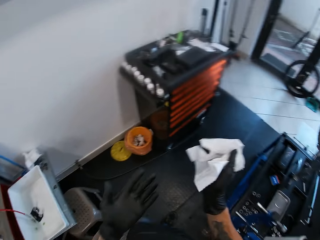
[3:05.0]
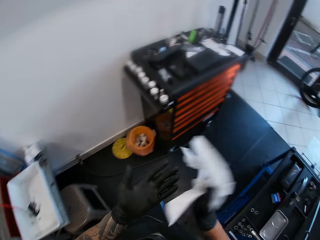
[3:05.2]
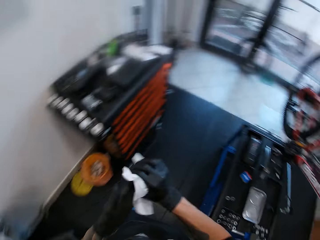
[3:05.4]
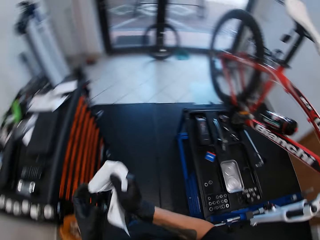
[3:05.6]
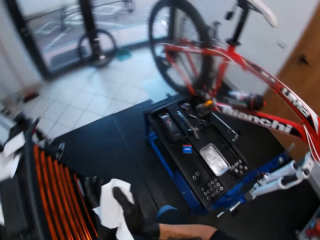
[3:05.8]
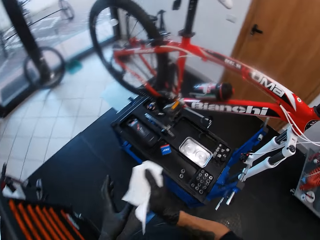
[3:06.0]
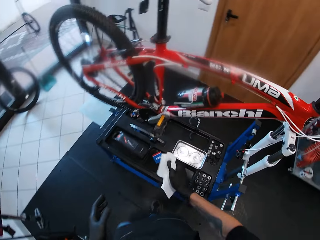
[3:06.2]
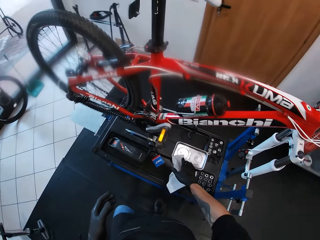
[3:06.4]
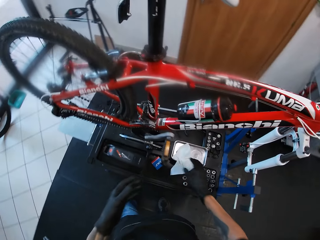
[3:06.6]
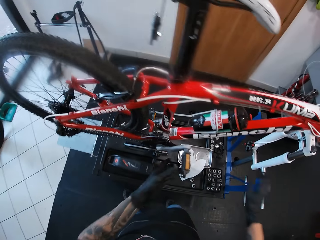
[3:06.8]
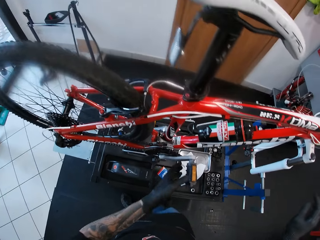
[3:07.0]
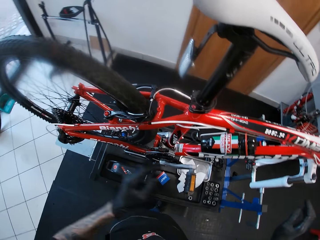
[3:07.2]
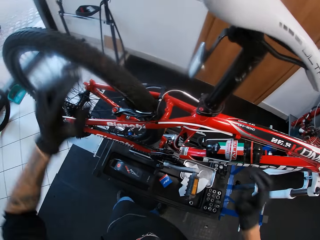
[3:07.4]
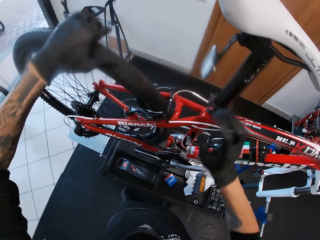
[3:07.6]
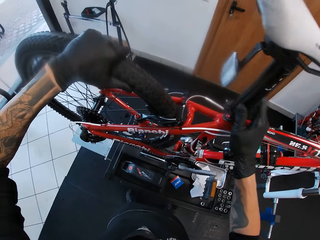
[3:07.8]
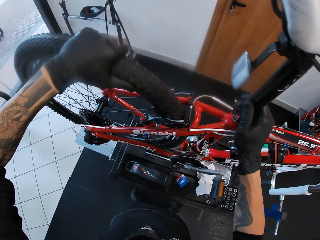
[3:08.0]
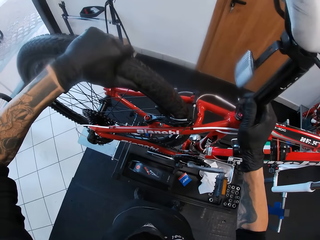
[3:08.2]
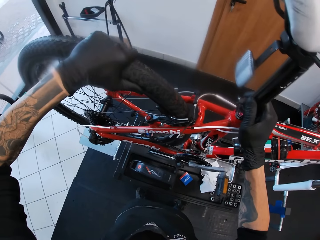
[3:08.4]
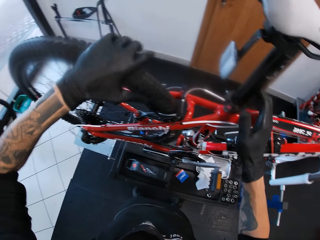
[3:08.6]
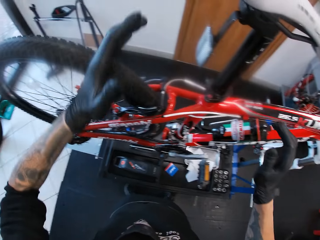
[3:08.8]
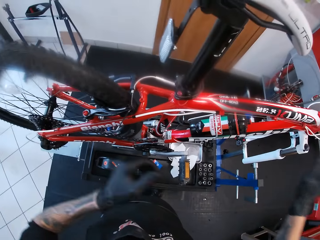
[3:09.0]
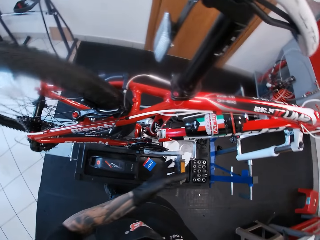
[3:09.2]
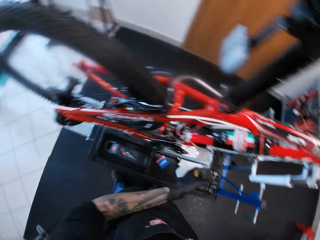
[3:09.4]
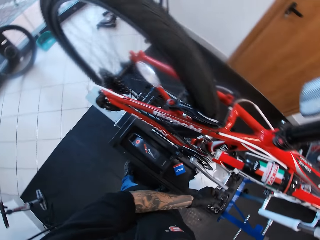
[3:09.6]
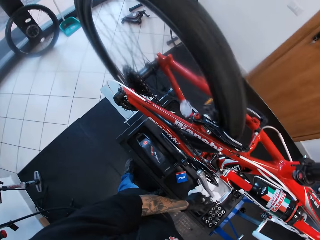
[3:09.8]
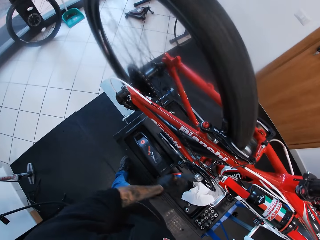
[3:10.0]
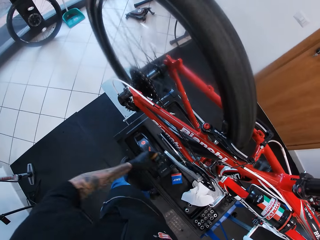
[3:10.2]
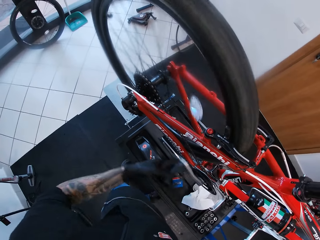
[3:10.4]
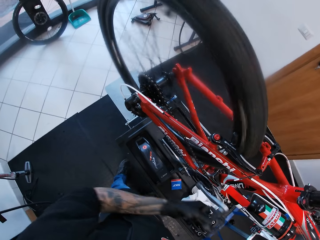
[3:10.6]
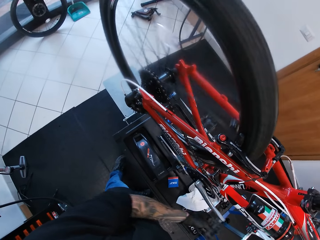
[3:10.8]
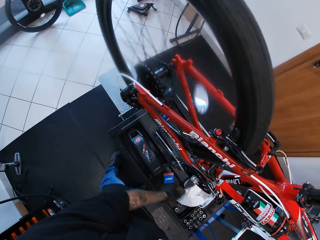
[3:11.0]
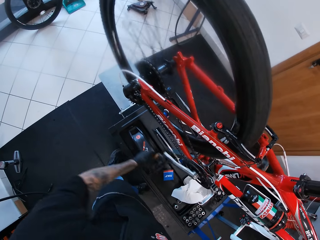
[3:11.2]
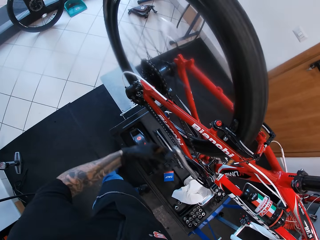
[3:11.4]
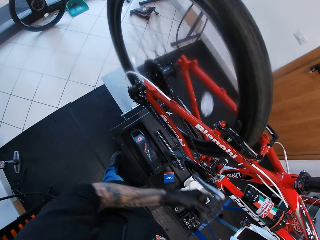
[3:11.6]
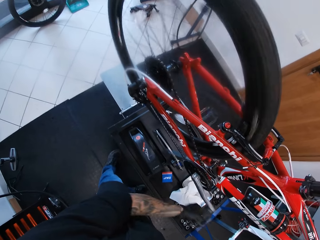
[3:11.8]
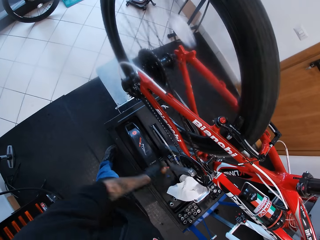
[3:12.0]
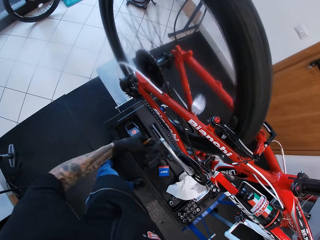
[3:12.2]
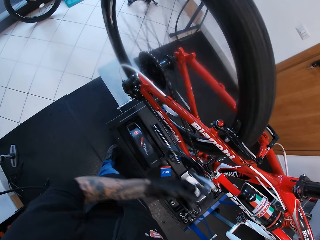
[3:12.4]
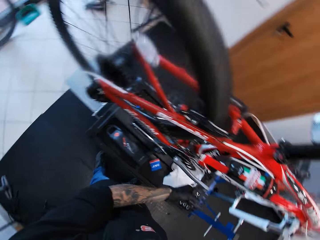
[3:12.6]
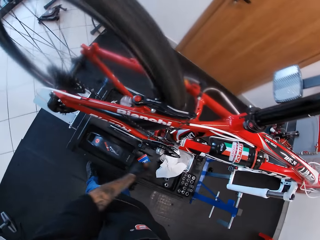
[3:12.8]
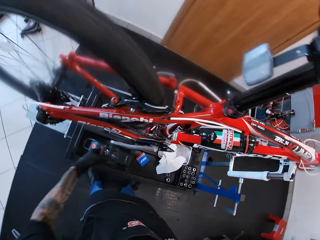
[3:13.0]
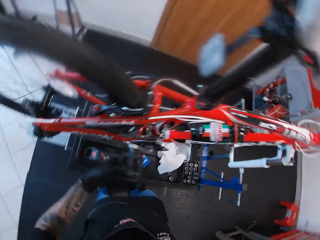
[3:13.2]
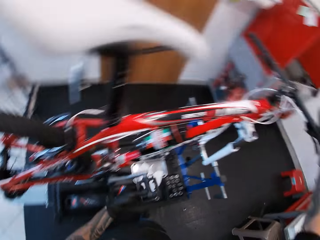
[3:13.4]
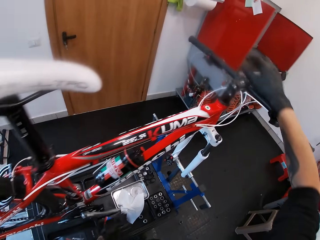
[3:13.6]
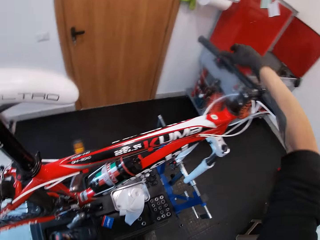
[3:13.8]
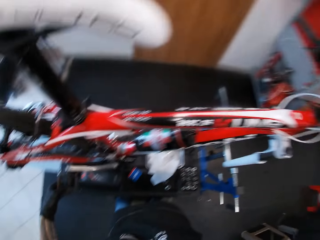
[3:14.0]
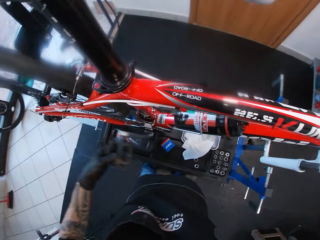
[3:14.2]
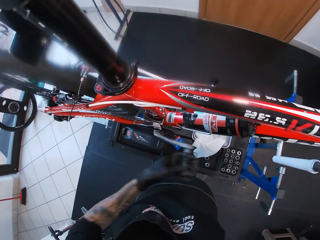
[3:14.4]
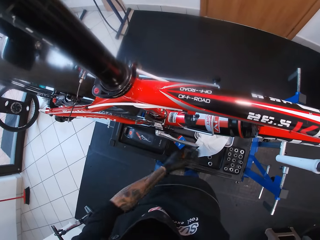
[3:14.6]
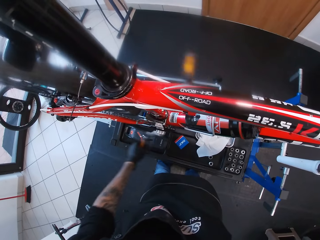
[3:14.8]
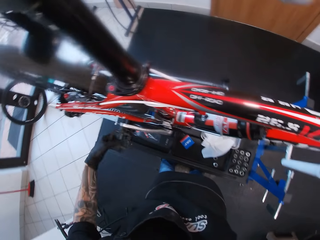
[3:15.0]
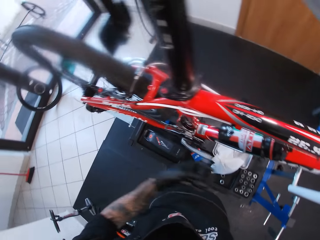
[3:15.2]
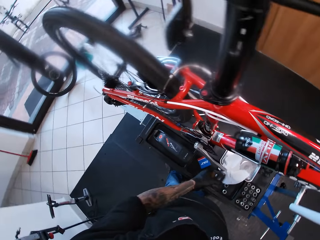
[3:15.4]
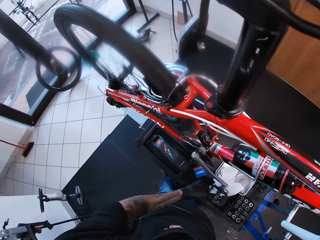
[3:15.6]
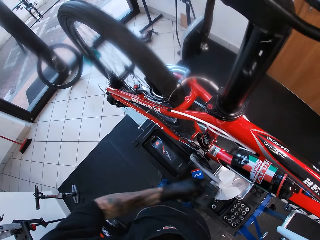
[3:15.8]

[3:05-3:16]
The camera wearer drops the tissue paper on the floor with his right hand, on the bicycle stand. He adjusts the tire. He pedals the bicycle with his left hand. He presses the brake. He grabs the grip with his right hand. He turns the pedal.

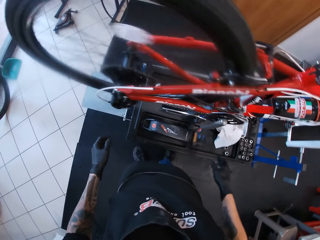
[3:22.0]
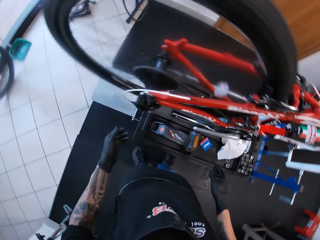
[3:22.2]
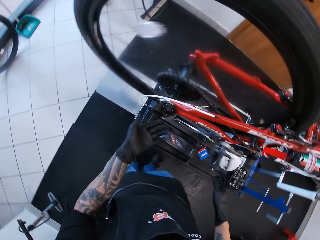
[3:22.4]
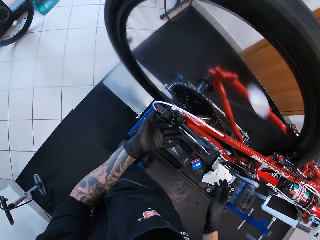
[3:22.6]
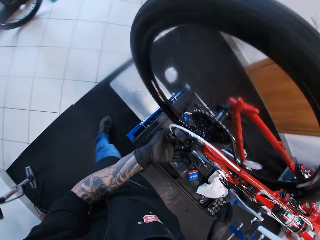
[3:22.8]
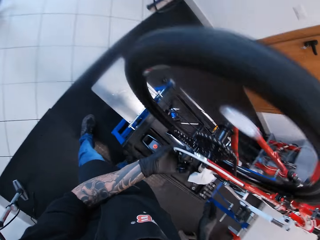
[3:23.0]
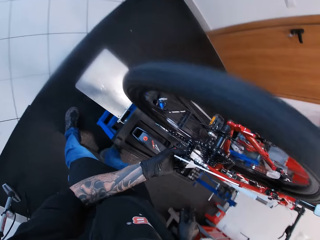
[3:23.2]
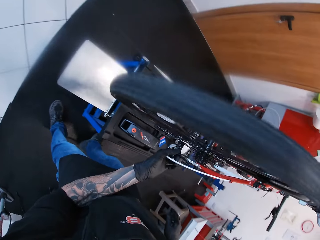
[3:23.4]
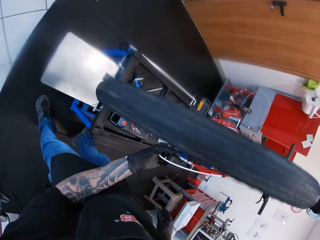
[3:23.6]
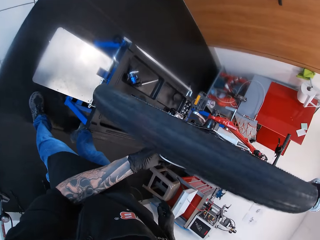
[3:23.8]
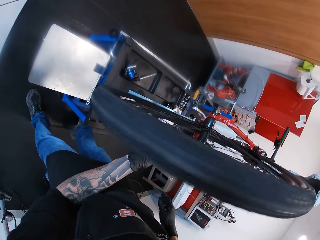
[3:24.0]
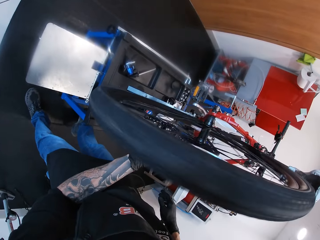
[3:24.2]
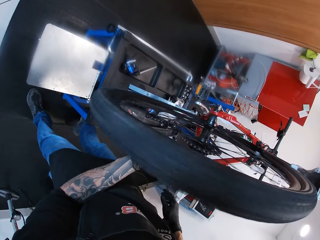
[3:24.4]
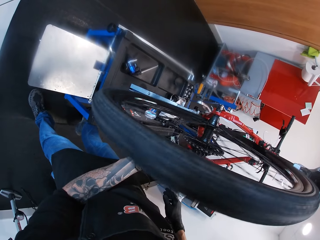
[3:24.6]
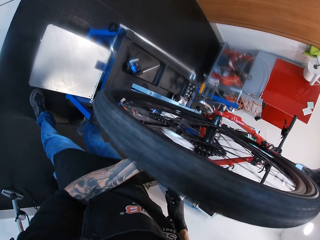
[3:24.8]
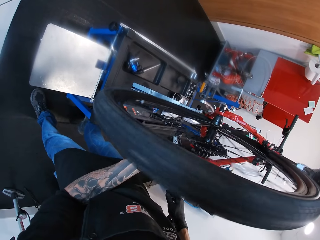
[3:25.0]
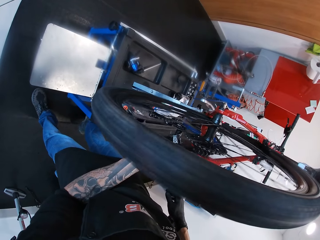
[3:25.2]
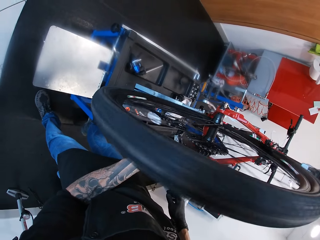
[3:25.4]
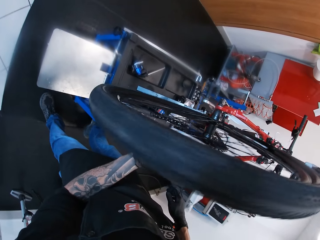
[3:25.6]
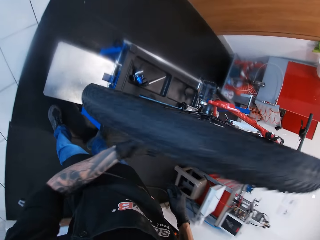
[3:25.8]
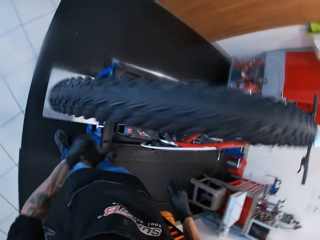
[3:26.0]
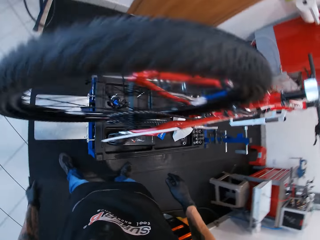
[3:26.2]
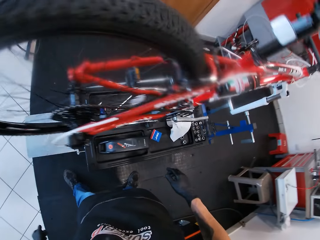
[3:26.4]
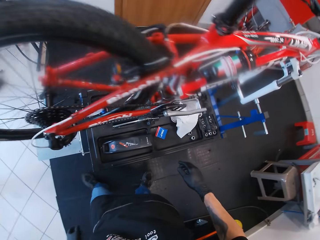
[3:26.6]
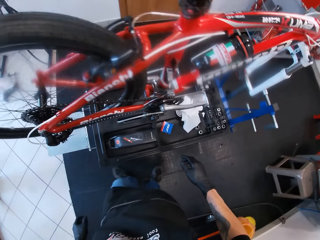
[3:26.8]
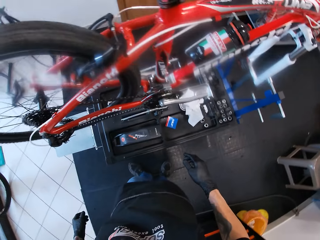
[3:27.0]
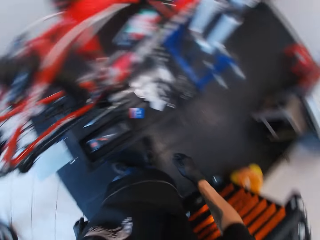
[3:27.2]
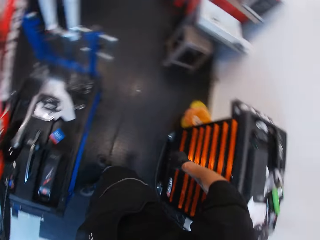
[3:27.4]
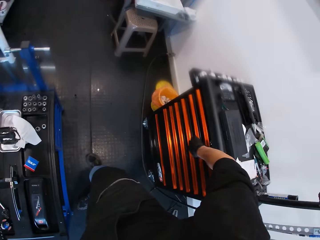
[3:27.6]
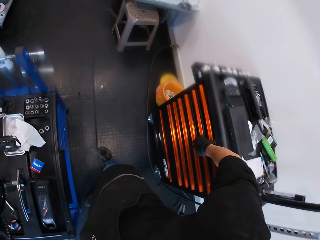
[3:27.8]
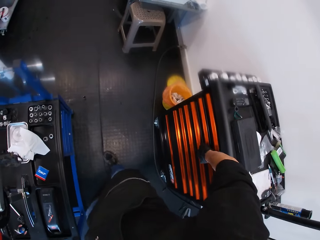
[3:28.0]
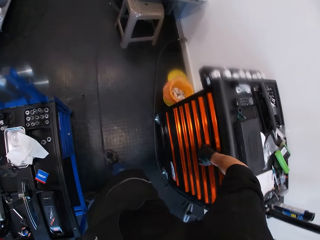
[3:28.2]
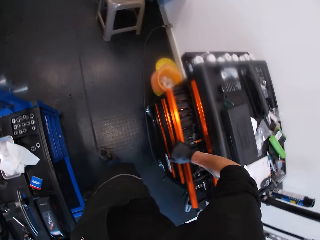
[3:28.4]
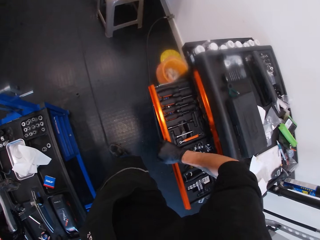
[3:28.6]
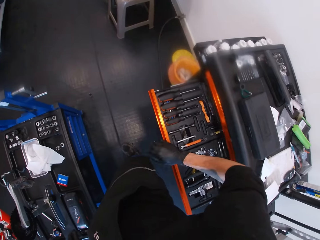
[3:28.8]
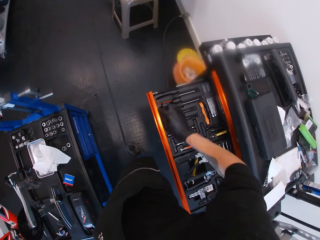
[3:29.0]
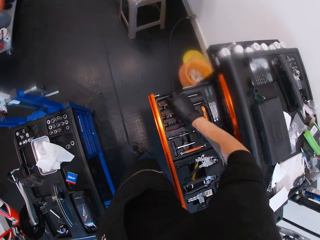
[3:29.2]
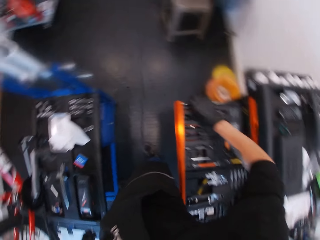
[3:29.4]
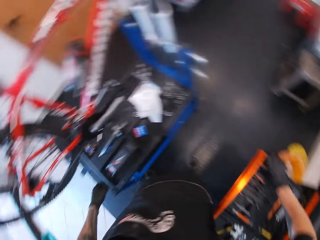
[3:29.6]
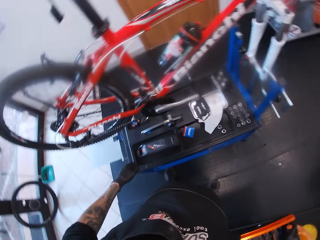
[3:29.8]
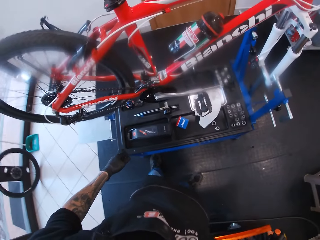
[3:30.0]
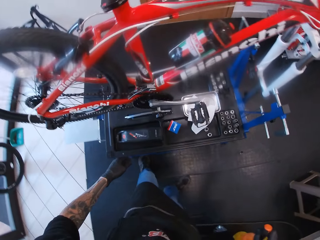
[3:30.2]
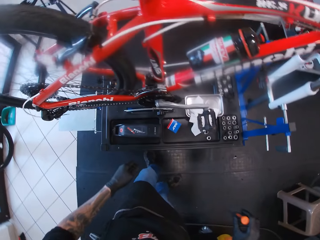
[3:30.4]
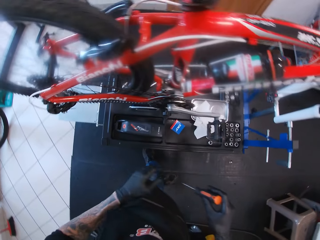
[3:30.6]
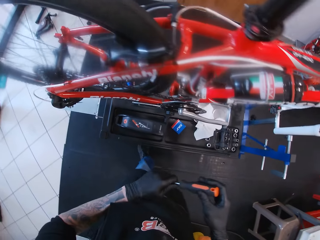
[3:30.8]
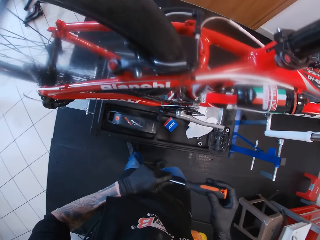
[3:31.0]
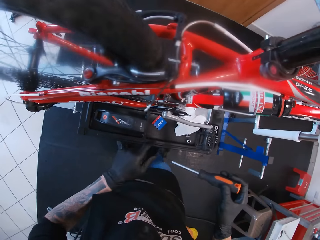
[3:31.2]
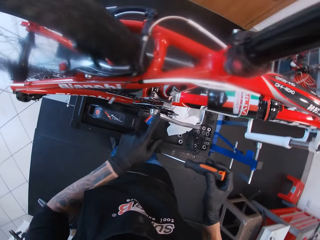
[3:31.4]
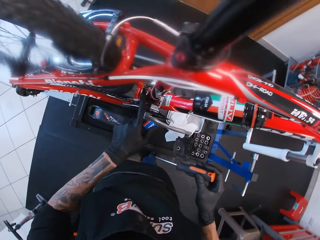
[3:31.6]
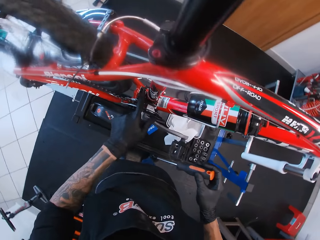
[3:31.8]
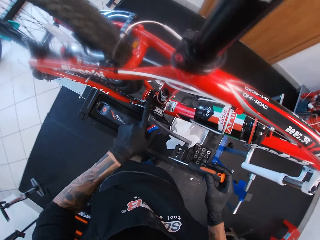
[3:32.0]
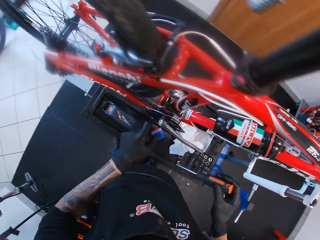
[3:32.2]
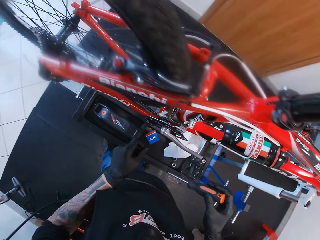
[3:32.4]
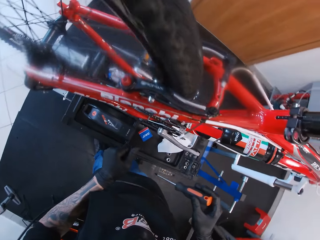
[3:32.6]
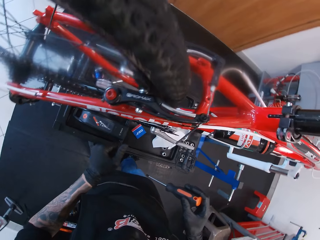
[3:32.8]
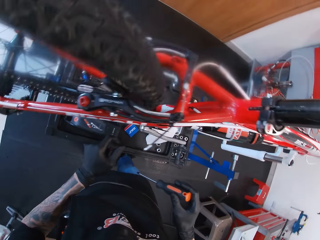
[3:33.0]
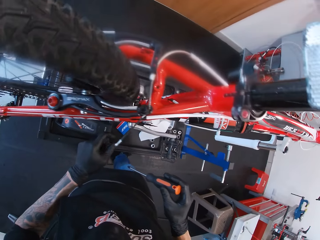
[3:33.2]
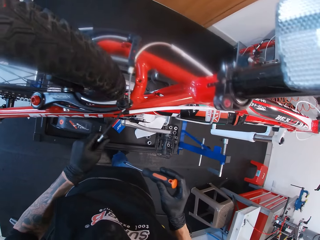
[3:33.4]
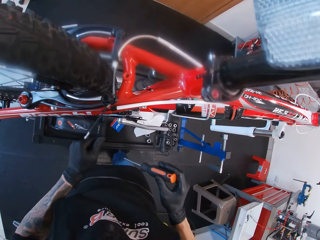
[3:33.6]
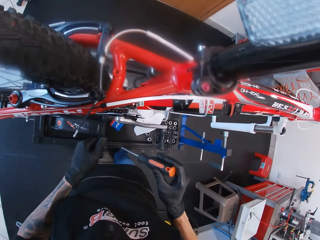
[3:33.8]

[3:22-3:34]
The camera wearer looks at the tire. He looks around the workshop. He opens the drawer of a bicycle tool box with his right hand. He picks up a screwdriver from the box with his right hand. He looks at the bike.
